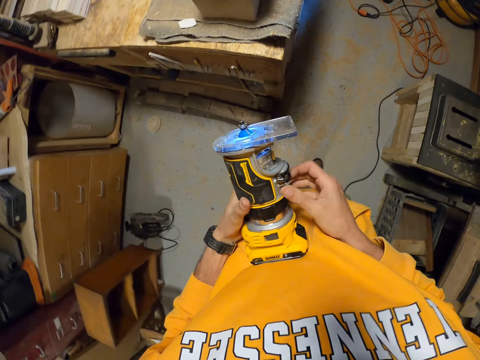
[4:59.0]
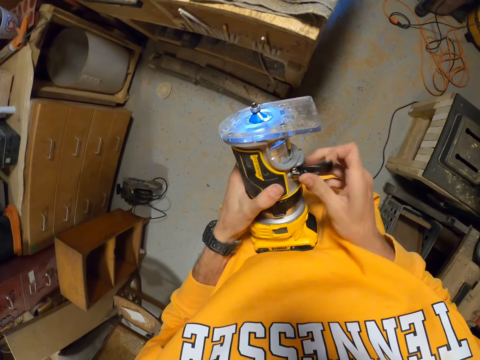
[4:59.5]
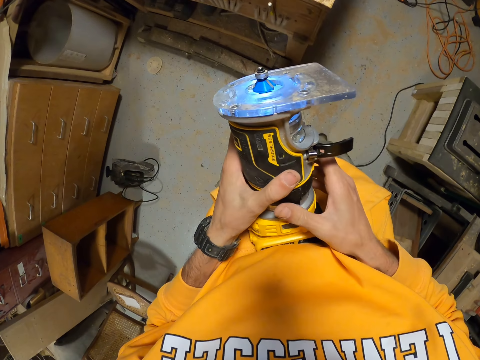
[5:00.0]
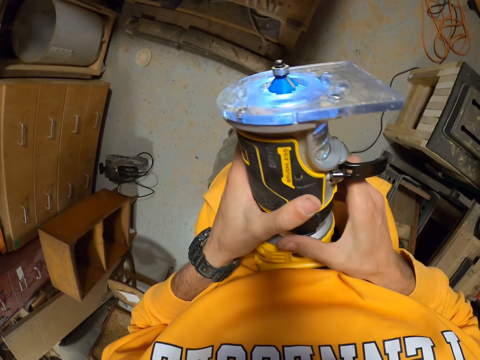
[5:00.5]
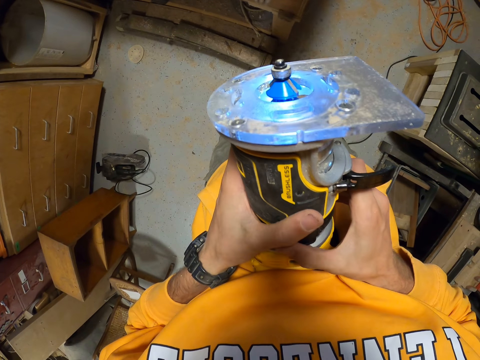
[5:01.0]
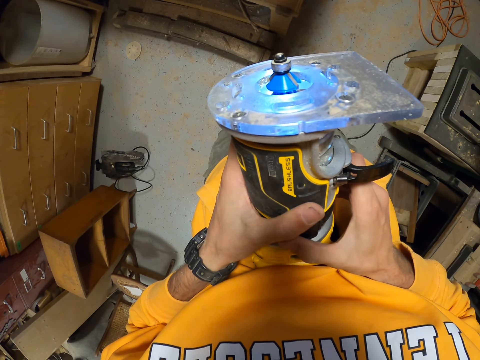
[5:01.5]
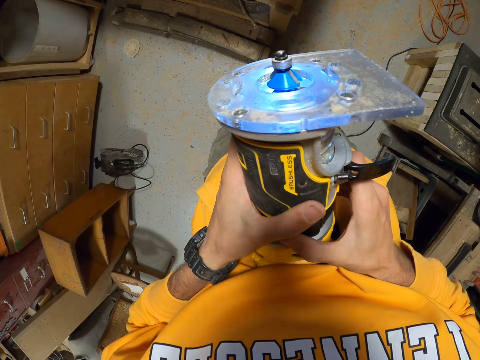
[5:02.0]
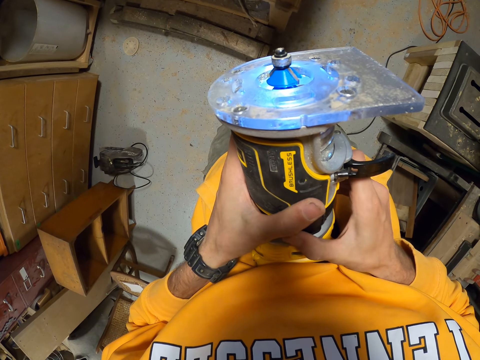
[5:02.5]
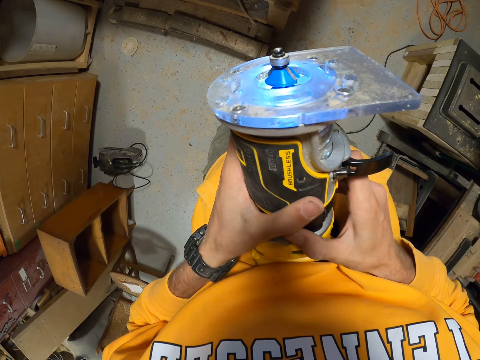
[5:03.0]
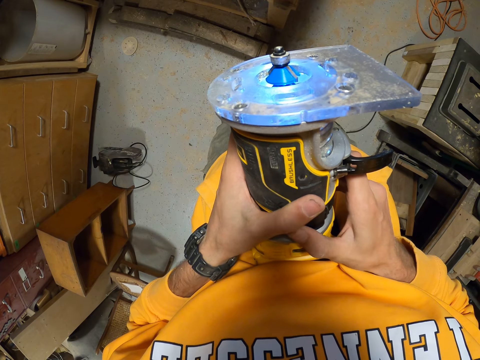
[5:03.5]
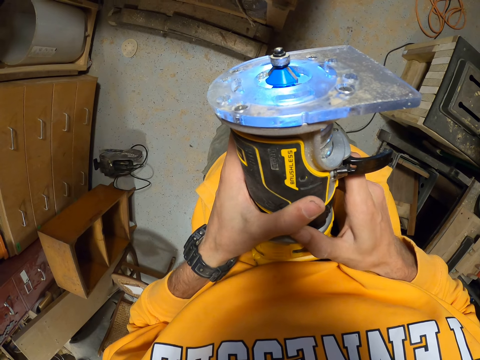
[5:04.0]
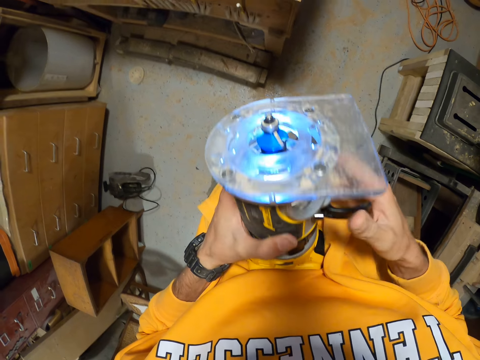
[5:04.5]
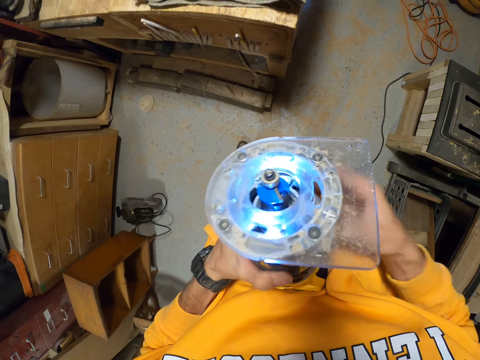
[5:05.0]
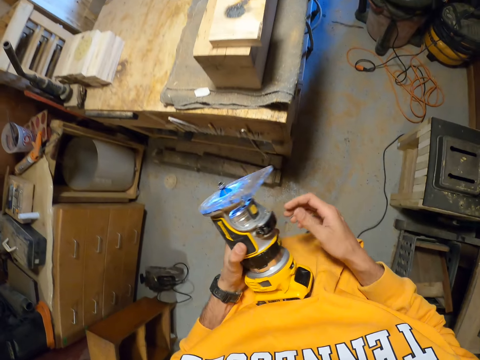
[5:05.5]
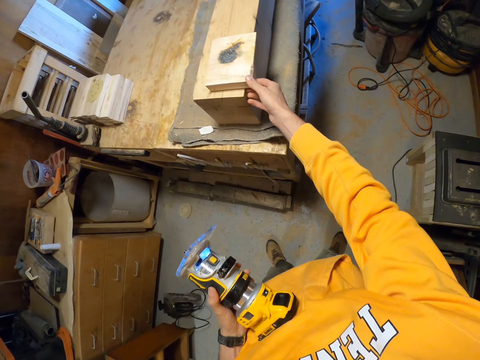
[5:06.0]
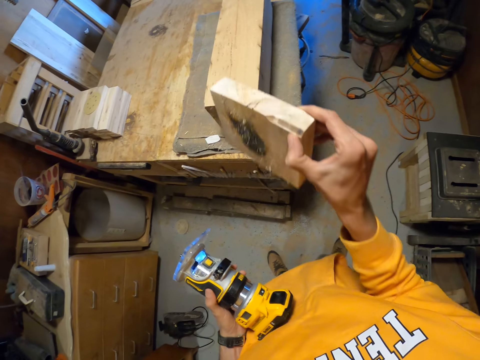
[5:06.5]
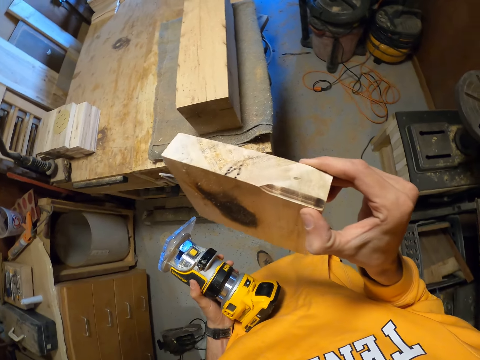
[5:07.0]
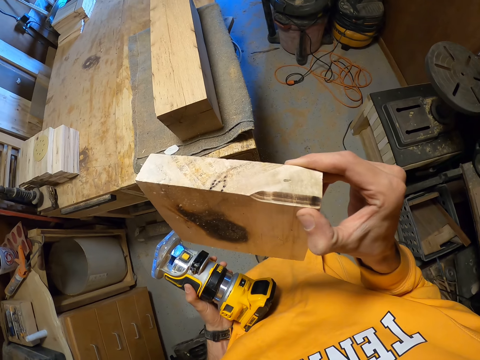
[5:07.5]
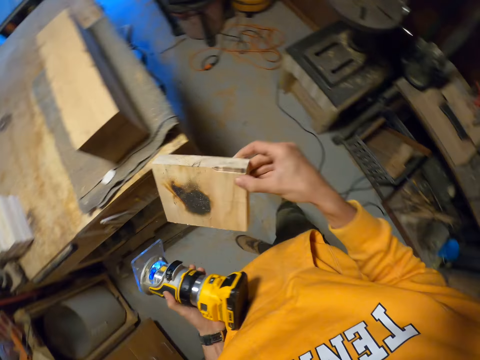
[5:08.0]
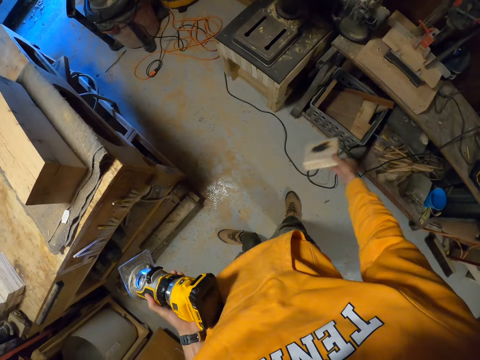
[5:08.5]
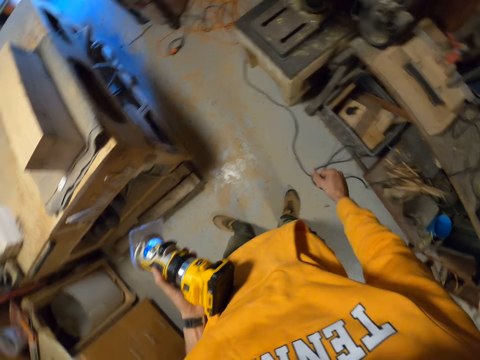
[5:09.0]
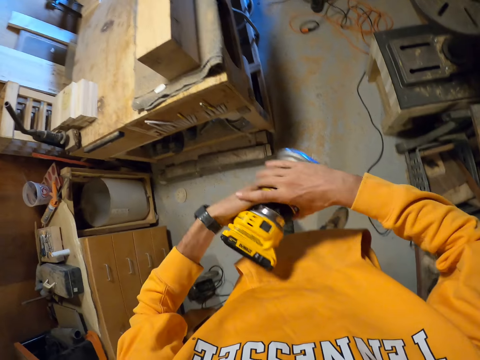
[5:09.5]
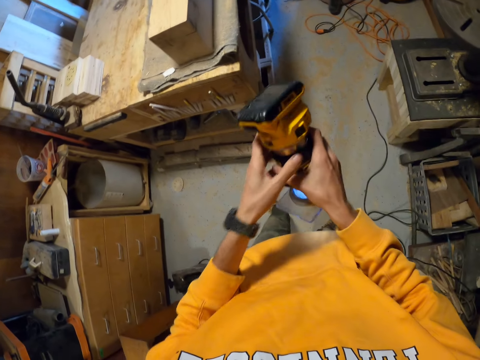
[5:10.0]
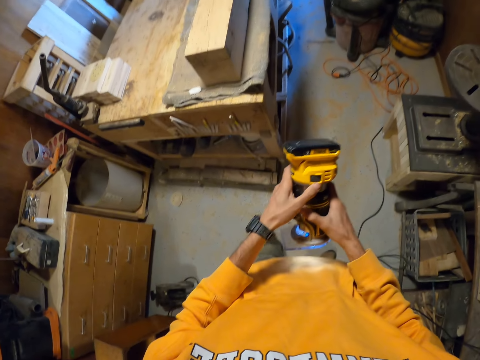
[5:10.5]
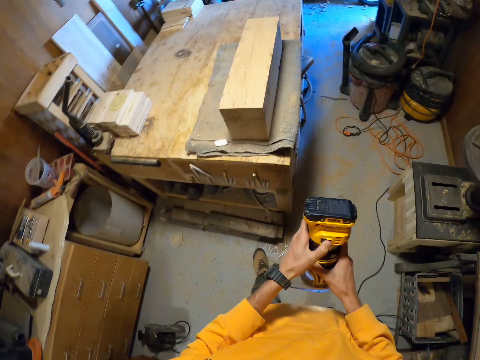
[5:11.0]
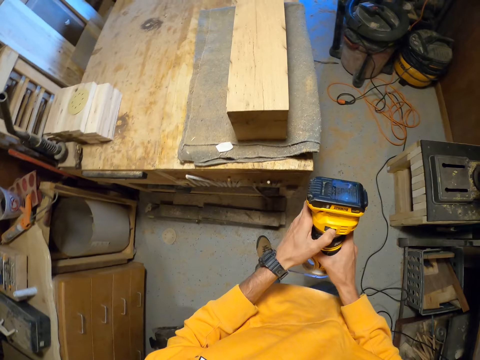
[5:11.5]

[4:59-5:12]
The camera wearer turns a sander. He adjusts the sander with his hands. He adjusts the sander repeatedly. He picks up the piece of wood with his right hand, inspects the piece of wood in his right hand, and throws the piece of wood under the shelf with his right hand. He holds the sander with his hands. He turns the sander. He operates the sander with his left hand.

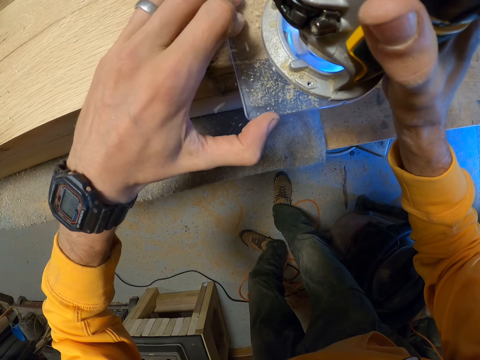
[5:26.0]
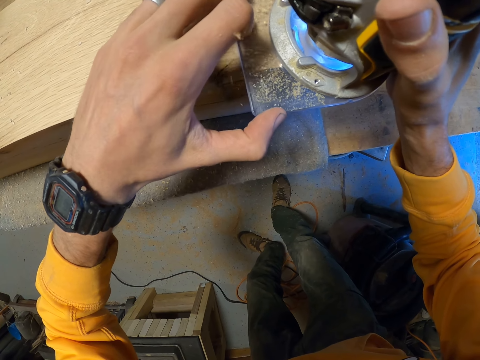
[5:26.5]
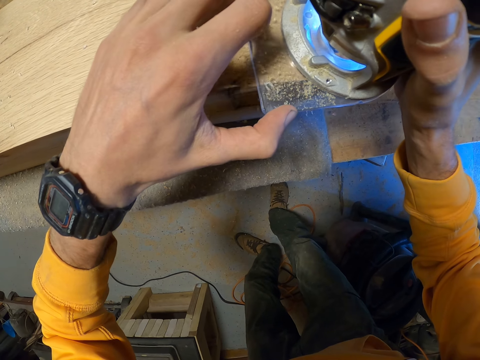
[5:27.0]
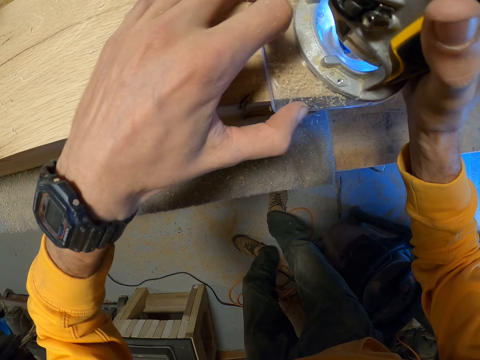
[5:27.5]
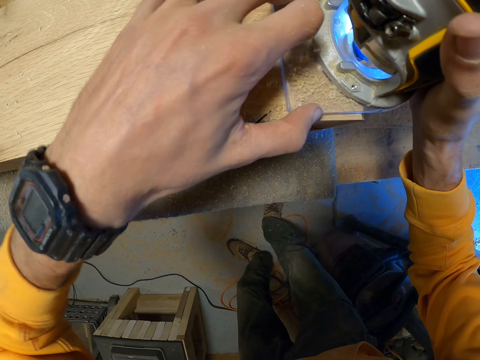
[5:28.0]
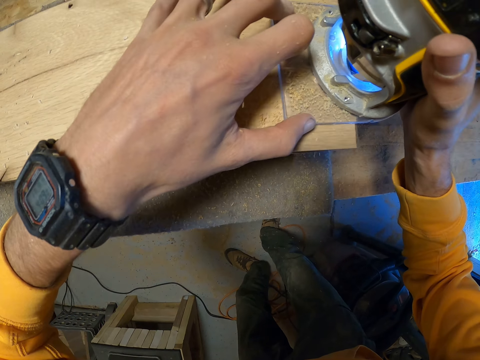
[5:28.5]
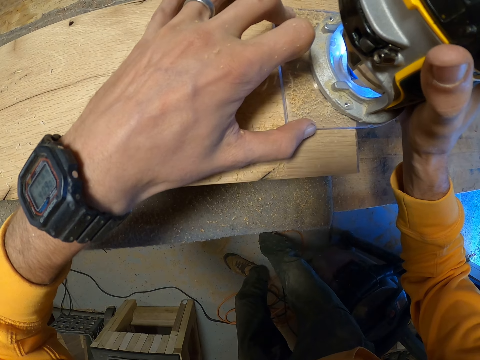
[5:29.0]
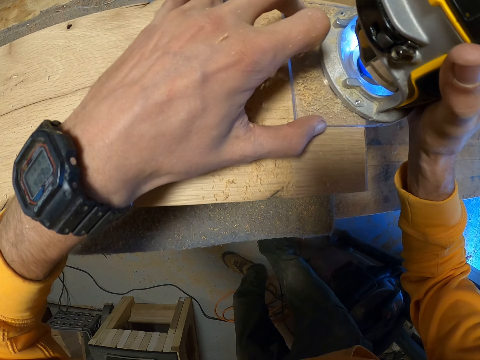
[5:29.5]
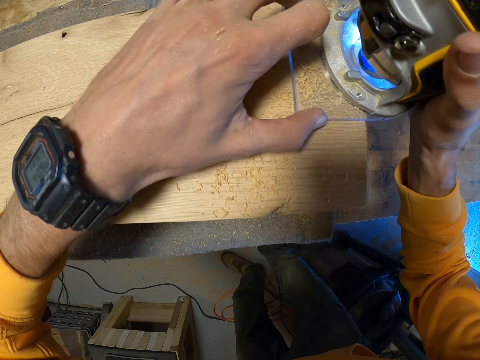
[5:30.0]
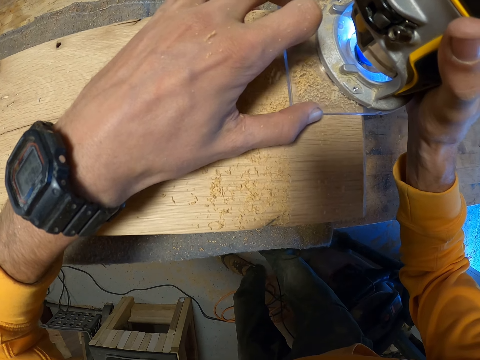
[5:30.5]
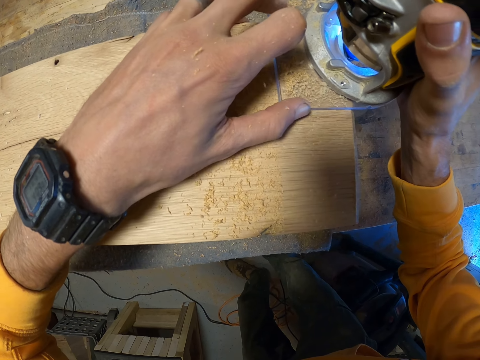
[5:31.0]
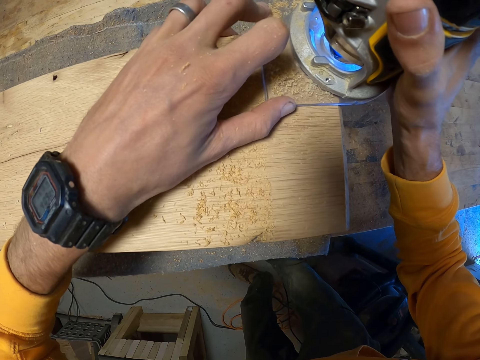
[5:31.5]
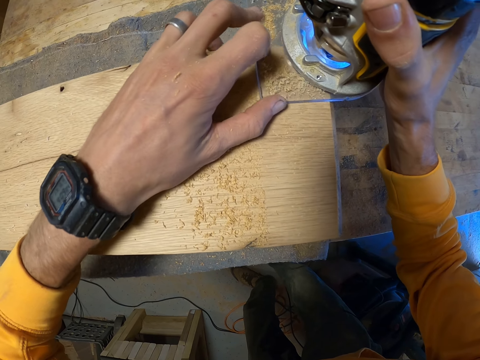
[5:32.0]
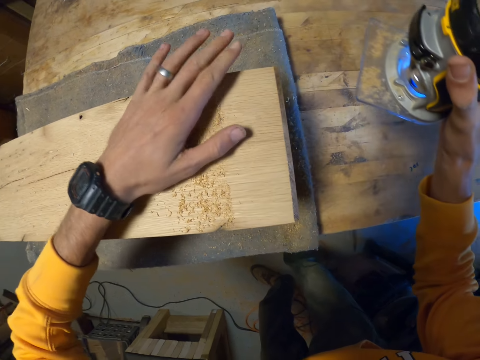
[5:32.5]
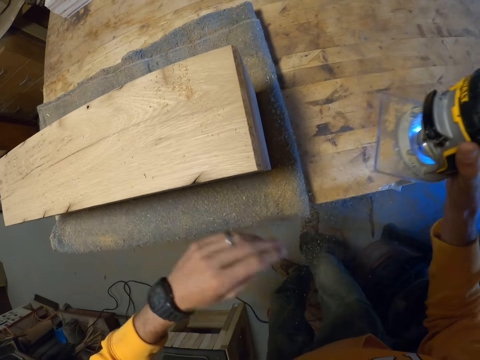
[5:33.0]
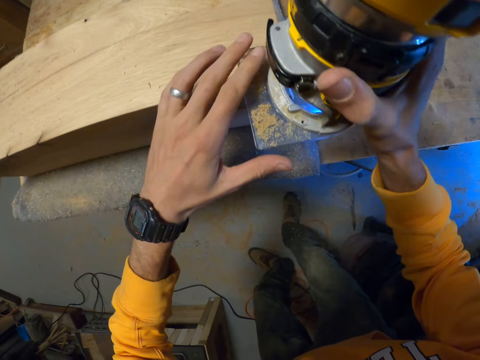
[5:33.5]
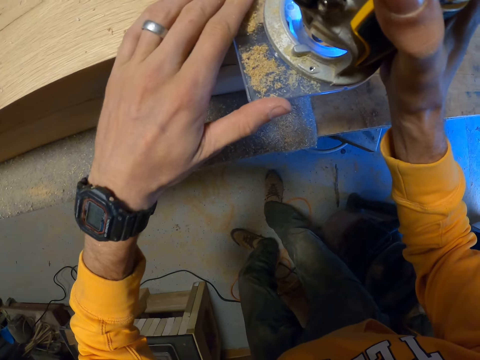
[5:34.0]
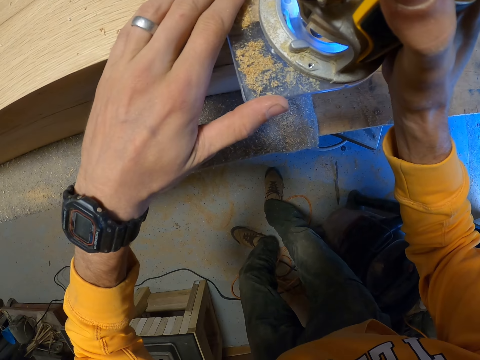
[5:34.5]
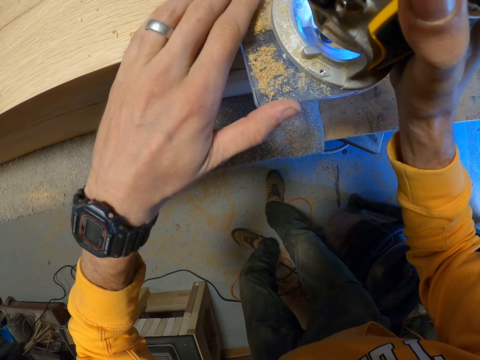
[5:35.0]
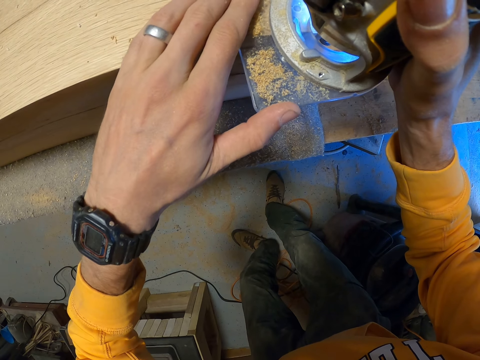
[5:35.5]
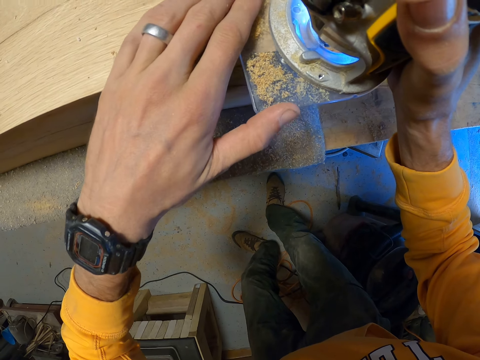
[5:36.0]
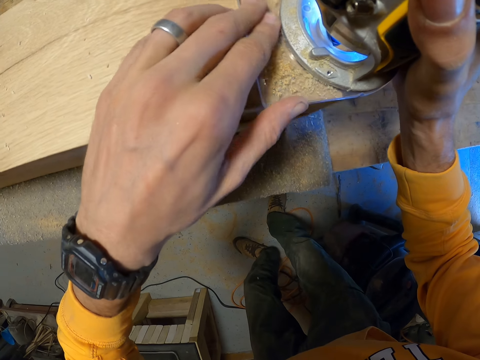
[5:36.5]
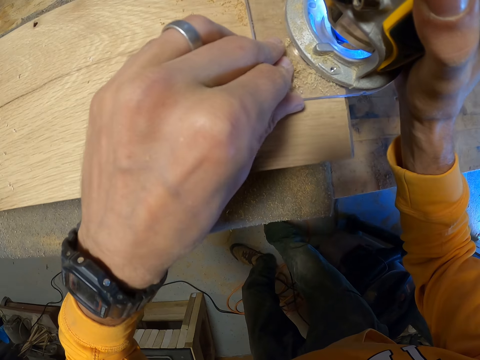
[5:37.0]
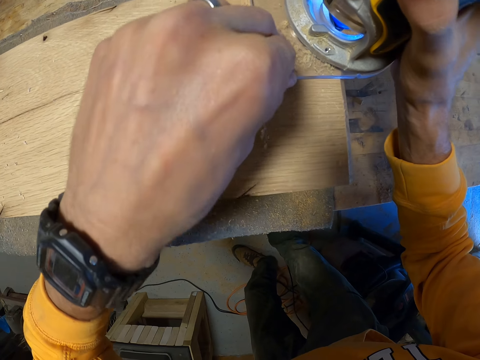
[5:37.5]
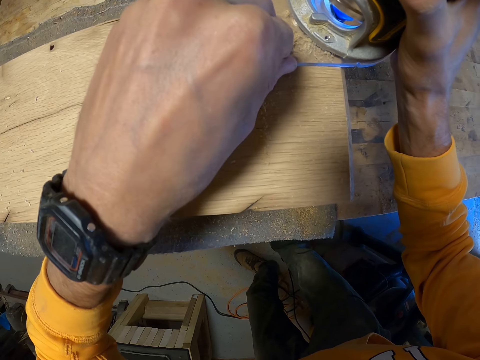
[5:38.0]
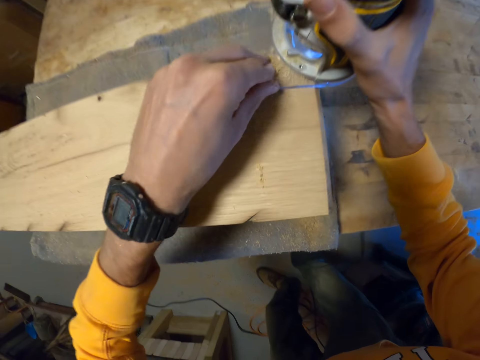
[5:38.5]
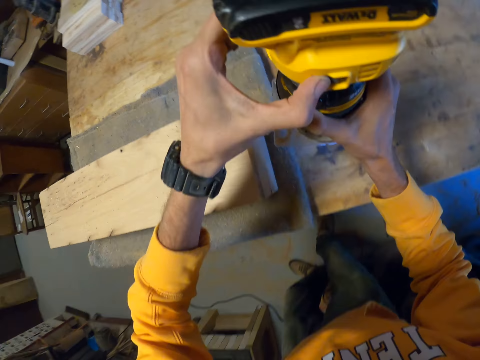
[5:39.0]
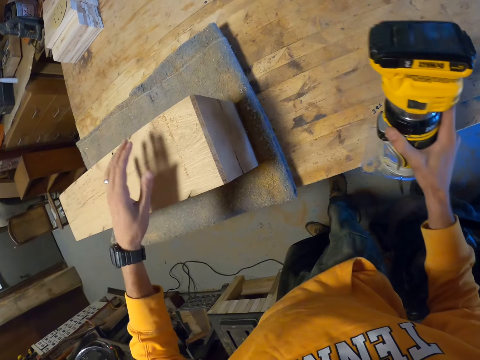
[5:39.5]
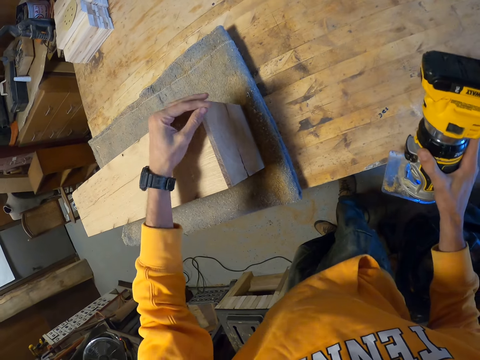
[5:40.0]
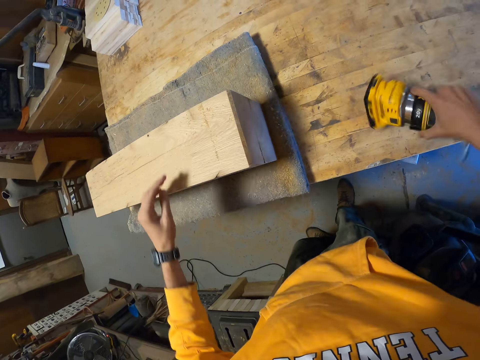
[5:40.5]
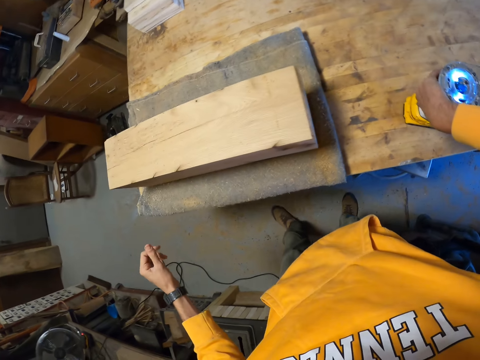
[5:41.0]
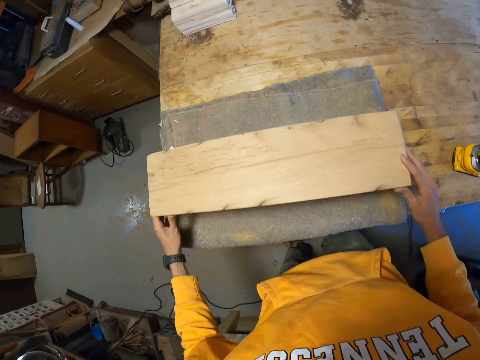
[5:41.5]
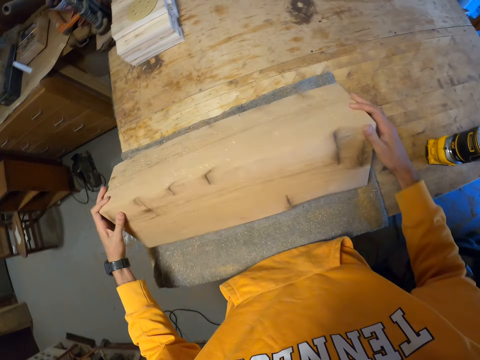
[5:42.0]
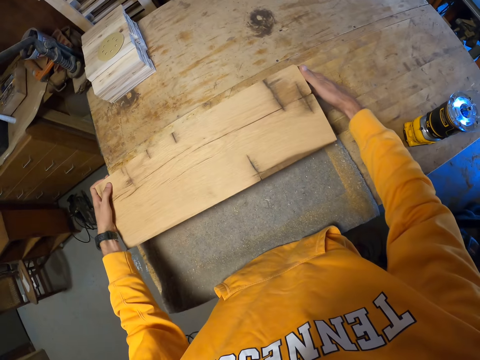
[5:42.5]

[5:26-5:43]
The camera wearer sands a wood with a sander. He cleans the saw dust on the log of wood with his left hand, puts the sander on the log of wood with his right hand, and trims the log of wood with the sander in his right hand. He operates the sander with his left hand. He touches the wood. He inspects the log of wood with his right hand, puts the sander on a table with his right hand, and turns over the log of wood with his hands.
